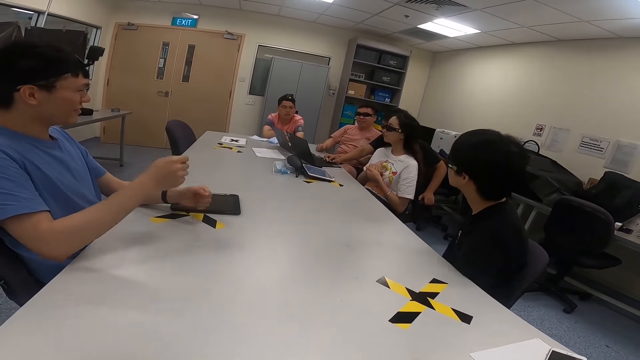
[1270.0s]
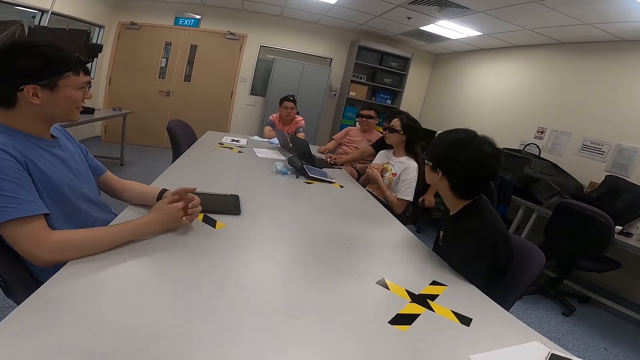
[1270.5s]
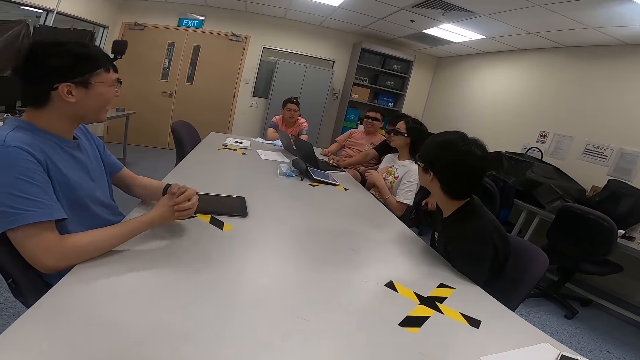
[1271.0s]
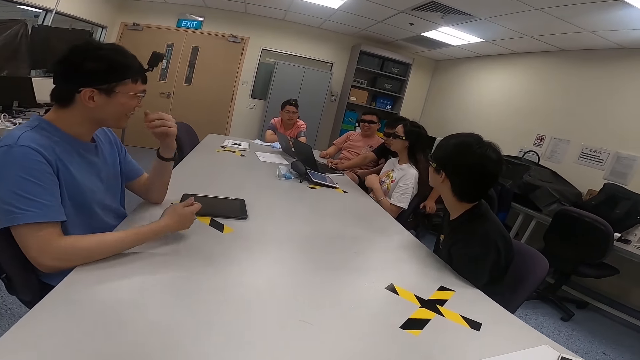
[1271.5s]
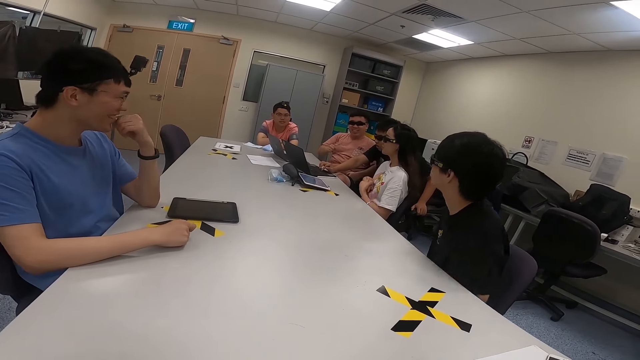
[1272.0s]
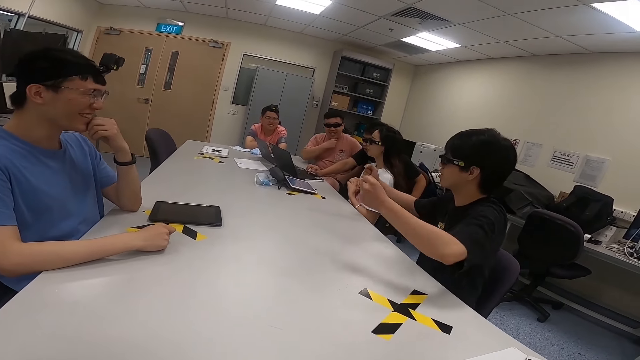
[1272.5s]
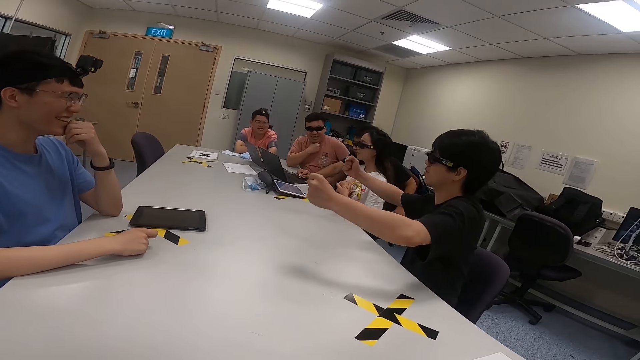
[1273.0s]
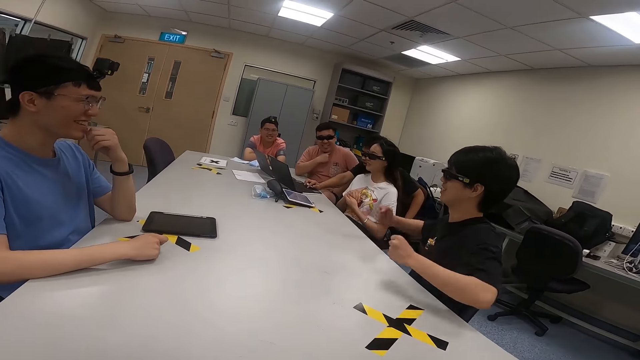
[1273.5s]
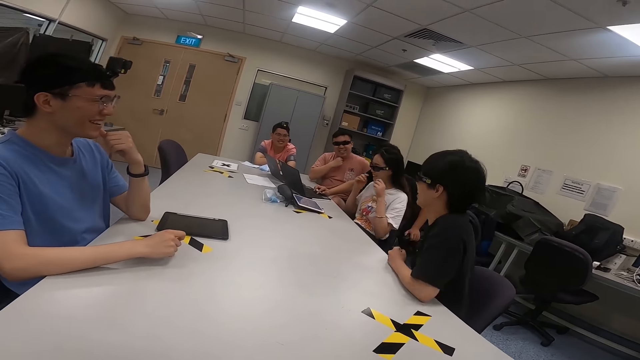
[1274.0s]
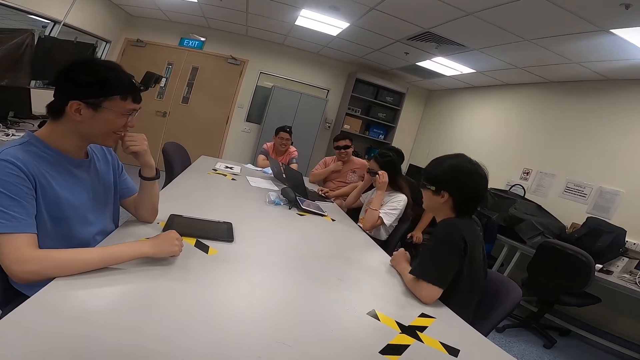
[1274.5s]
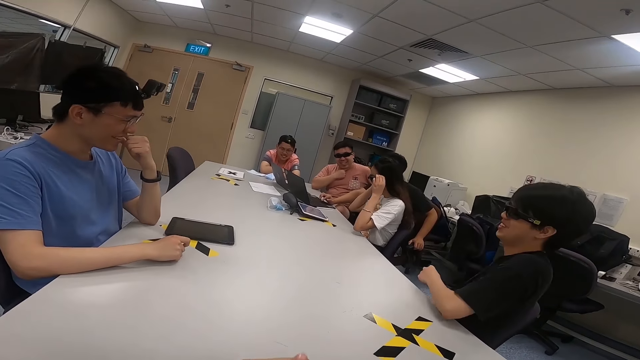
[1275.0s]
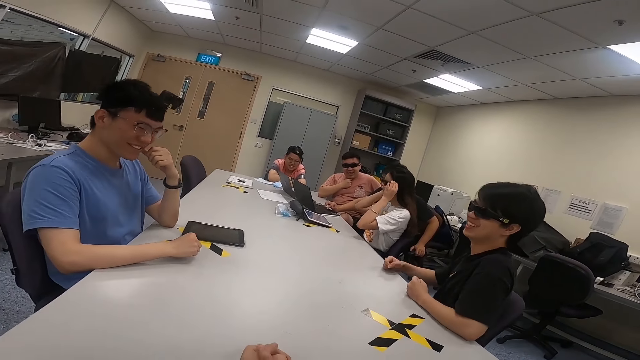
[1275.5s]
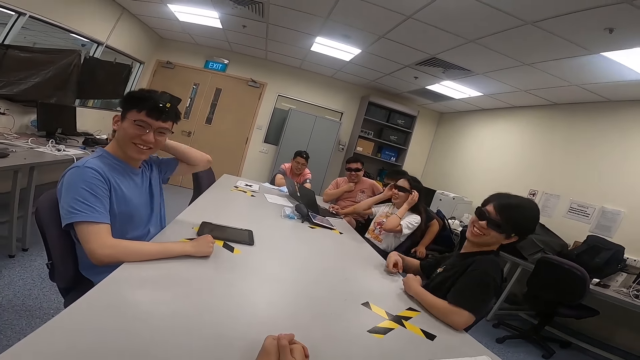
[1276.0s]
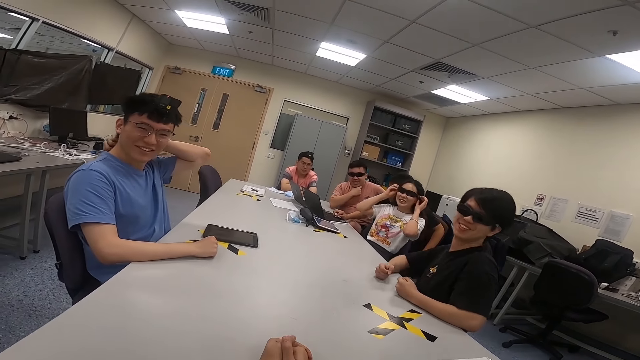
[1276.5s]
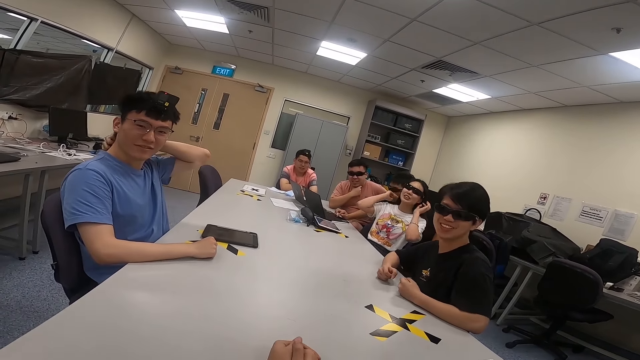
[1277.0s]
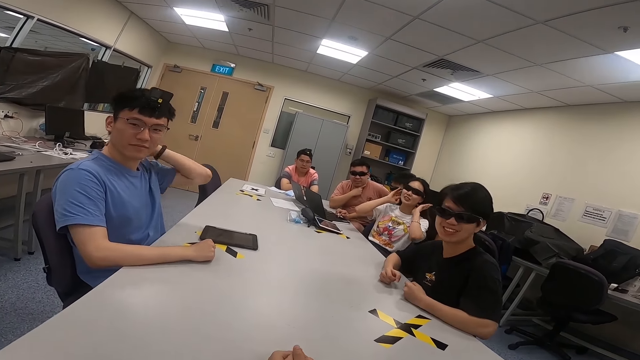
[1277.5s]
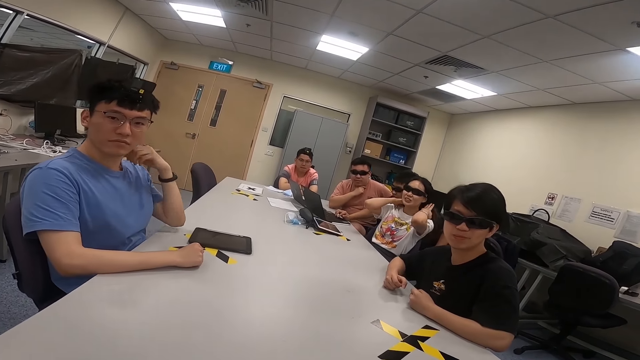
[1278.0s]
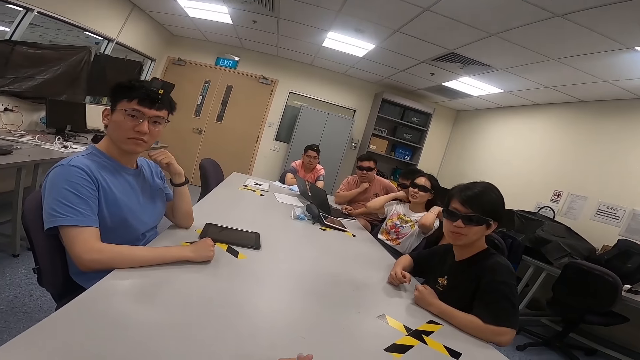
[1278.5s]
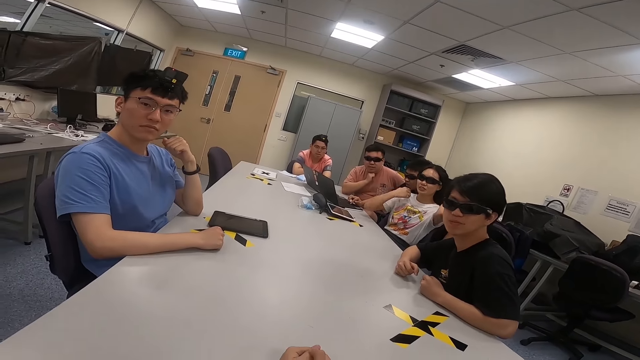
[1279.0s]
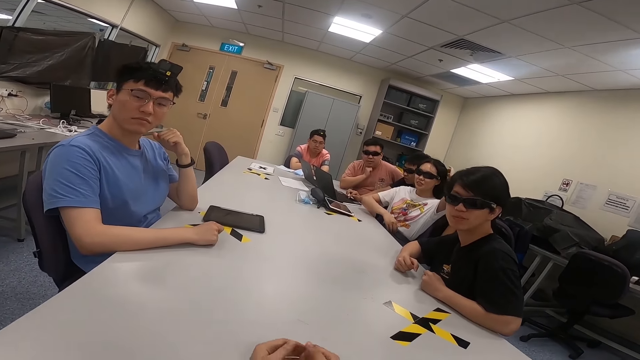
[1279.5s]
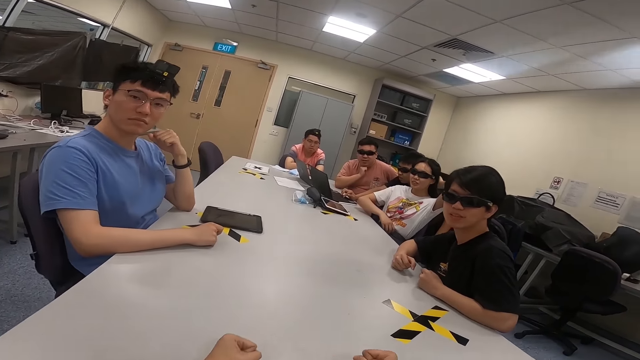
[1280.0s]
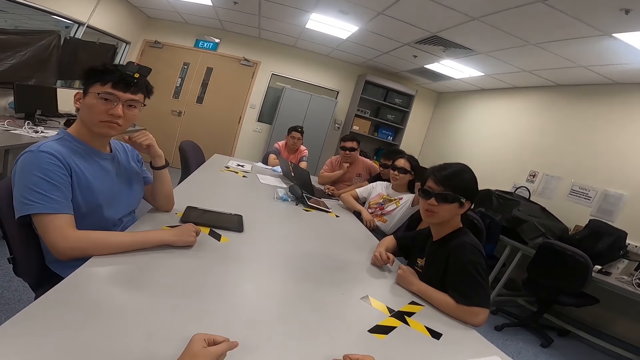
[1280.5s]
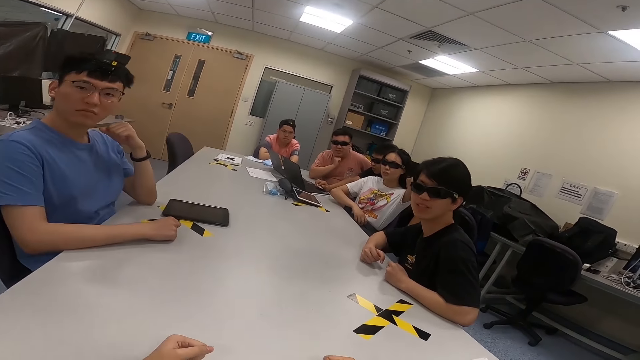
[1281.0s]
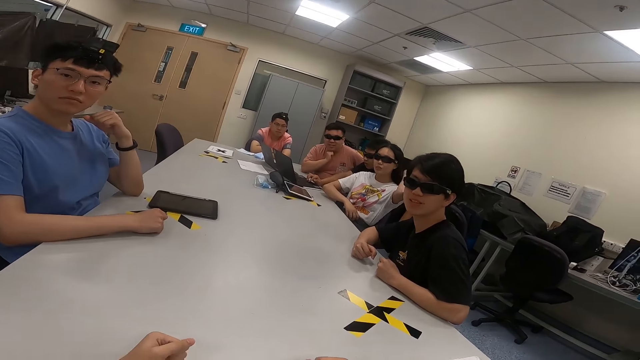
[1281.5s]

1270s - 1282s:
A man moves his hand. Another man lifts his hands. Another man nods his head. The first man moves his hands. Another man lifts his hands. Another man moves his hands. The second man scratches his back. A lady touches her sunglasses. The lady handles her hair. She handles her hair again.

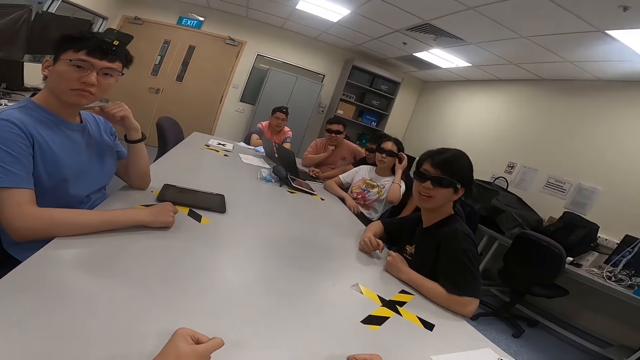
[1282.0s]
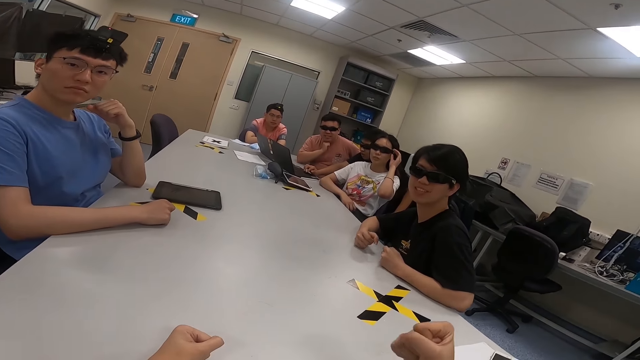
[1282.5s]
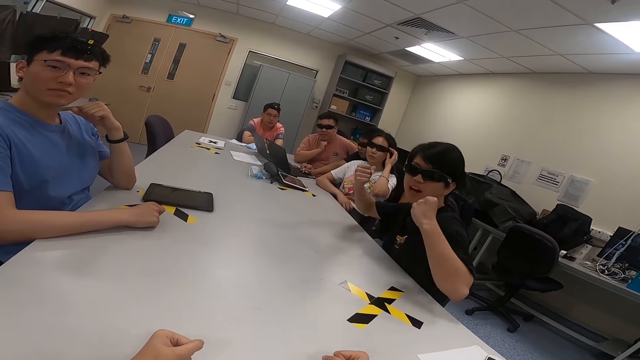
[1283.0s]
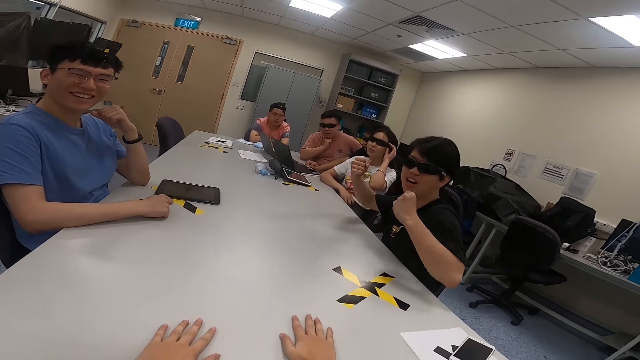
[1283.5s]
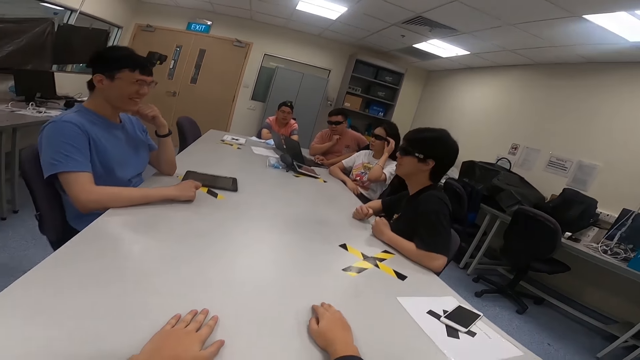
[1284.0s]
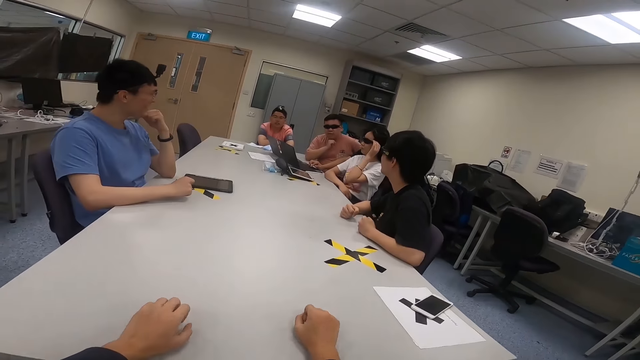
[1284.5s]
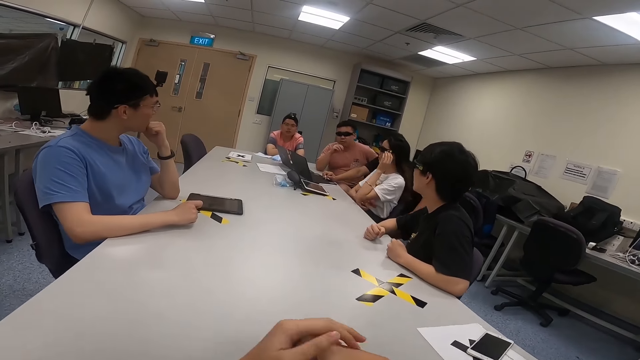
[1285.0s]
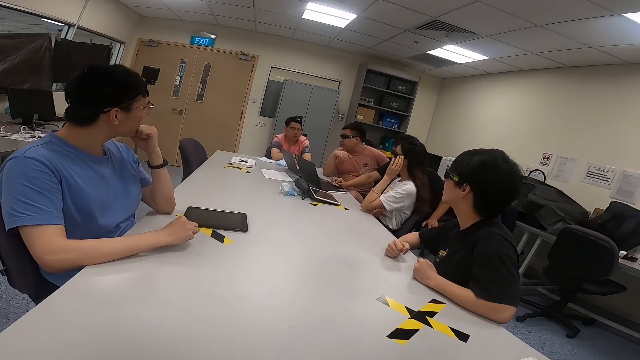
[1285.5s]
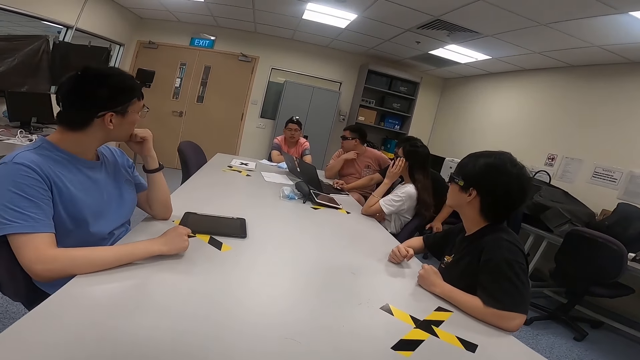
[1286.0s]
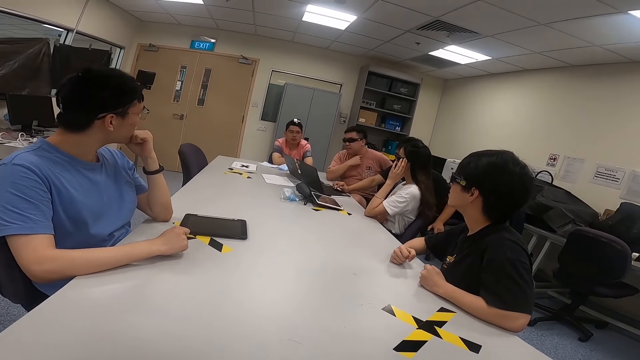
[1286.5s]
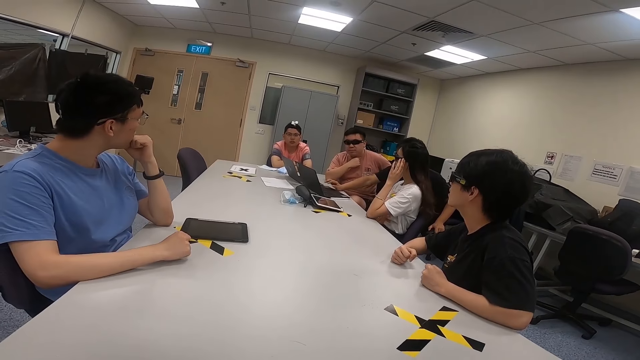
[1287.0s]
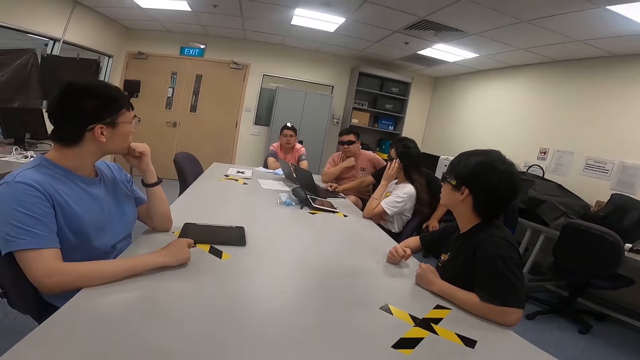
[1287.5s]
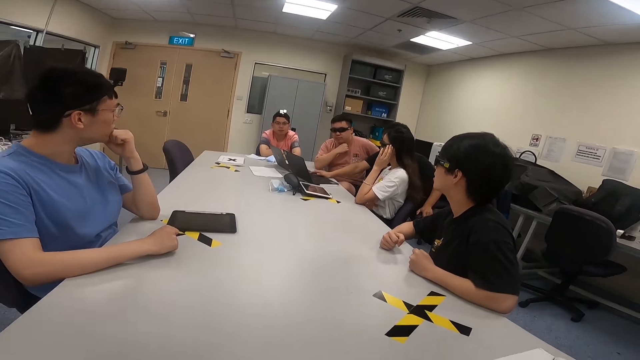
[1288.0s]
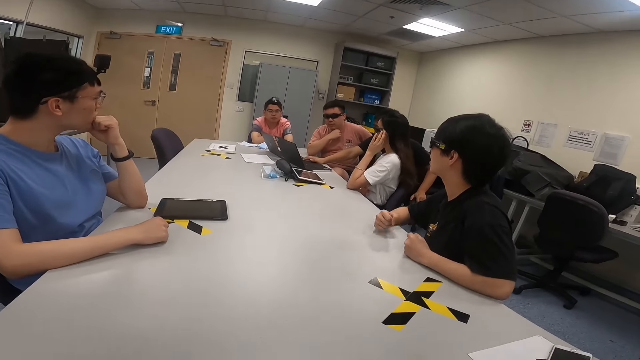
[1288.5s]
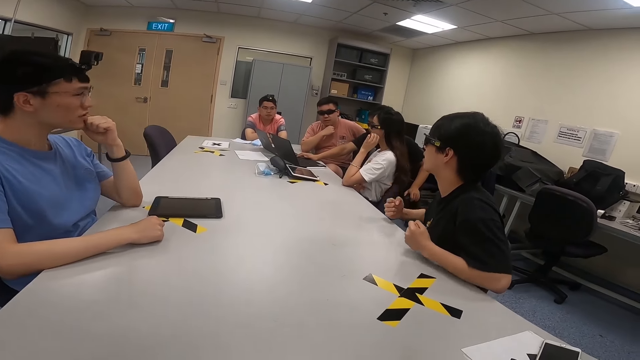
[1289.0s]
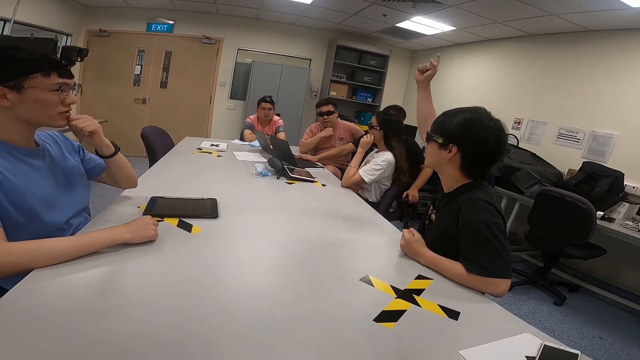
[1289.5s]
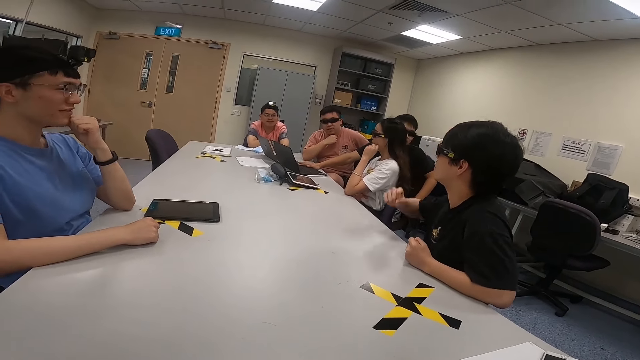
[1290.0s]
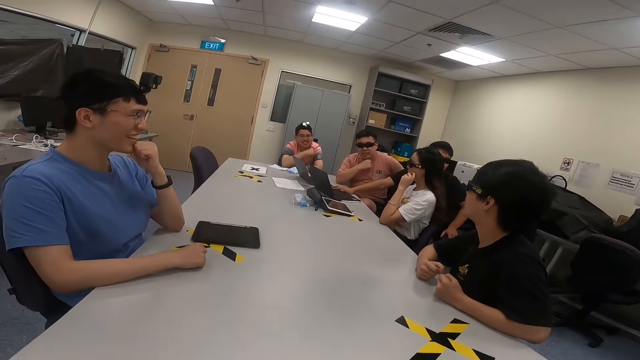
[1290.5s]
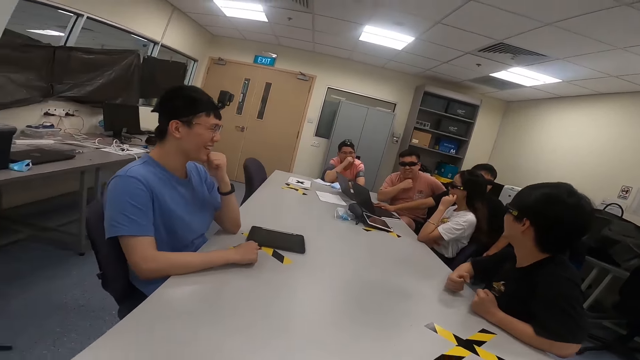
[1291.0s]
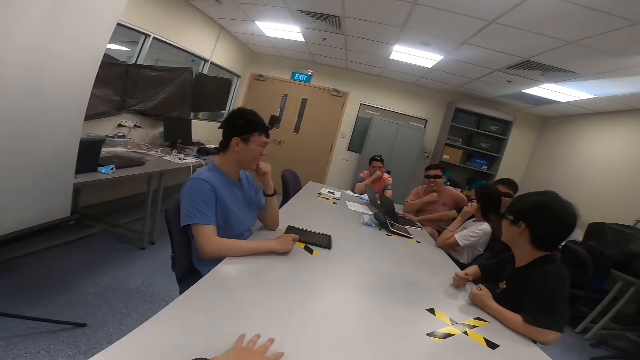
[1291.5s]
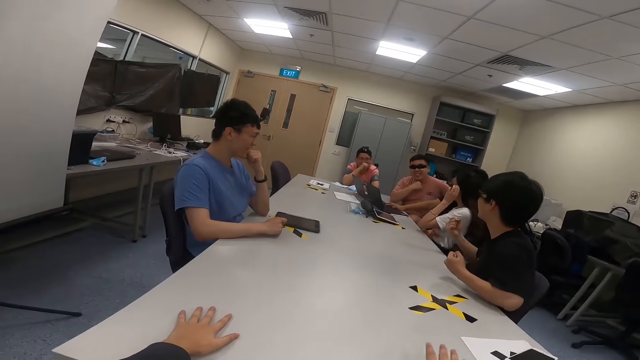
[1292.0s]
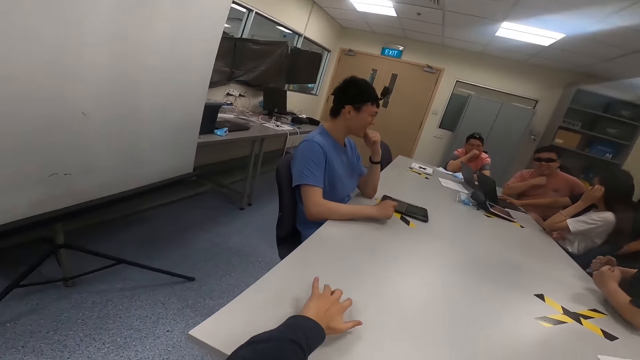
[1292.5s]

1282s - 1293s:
A woman touches her glasses. A man moves his hands. He lifts his hands. The camera wearer lifts their hands. The man lifts his right hand.
